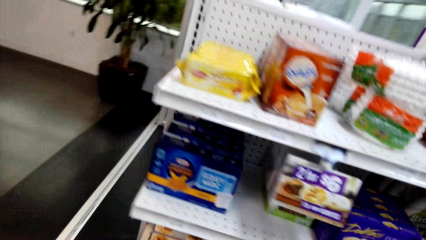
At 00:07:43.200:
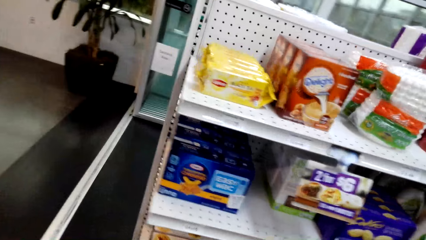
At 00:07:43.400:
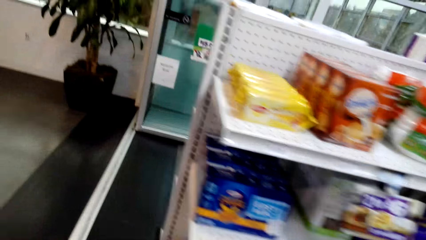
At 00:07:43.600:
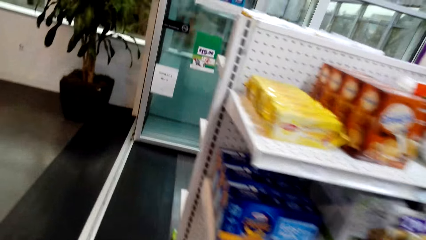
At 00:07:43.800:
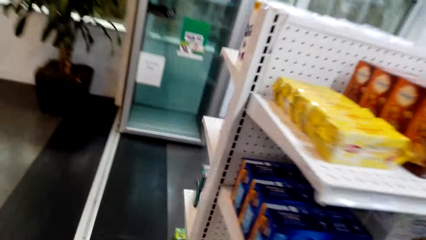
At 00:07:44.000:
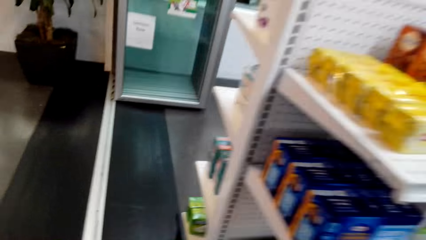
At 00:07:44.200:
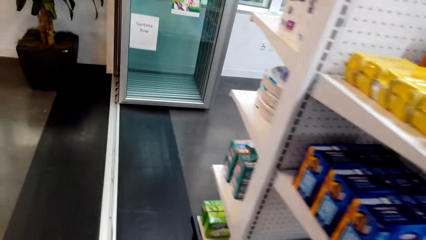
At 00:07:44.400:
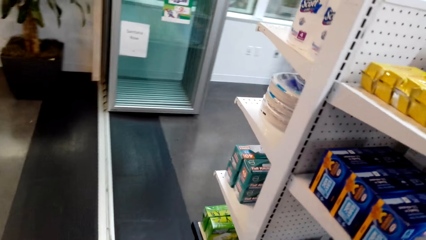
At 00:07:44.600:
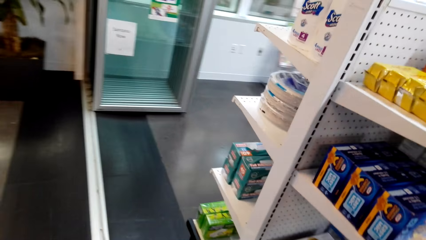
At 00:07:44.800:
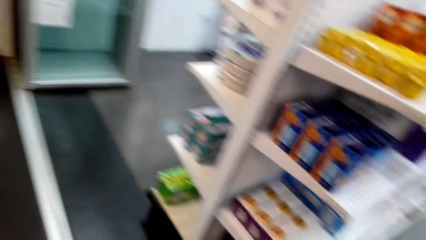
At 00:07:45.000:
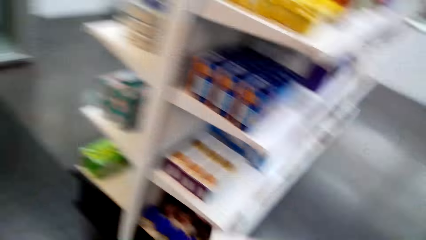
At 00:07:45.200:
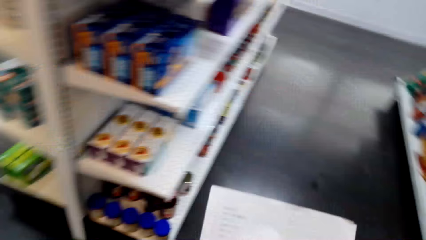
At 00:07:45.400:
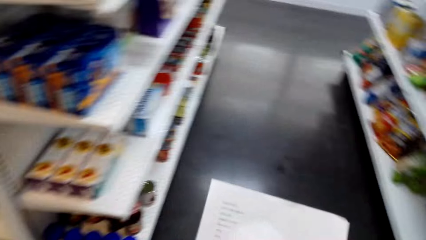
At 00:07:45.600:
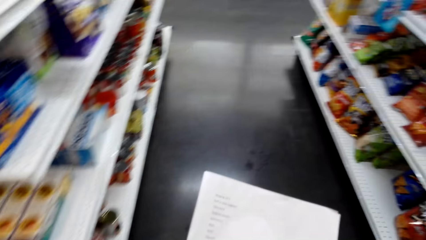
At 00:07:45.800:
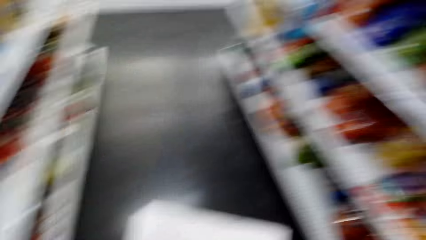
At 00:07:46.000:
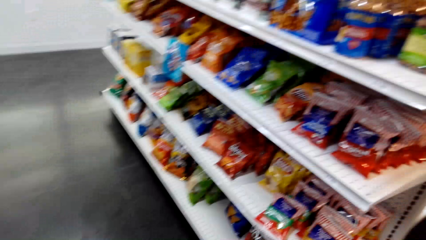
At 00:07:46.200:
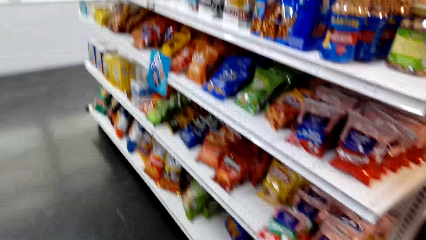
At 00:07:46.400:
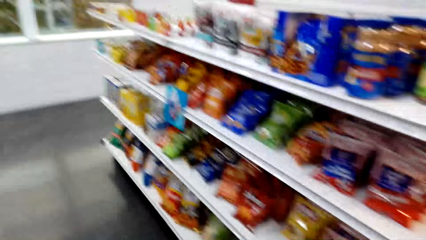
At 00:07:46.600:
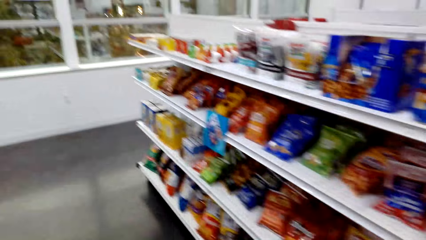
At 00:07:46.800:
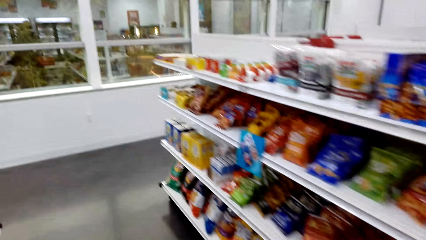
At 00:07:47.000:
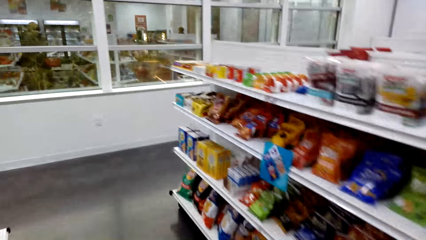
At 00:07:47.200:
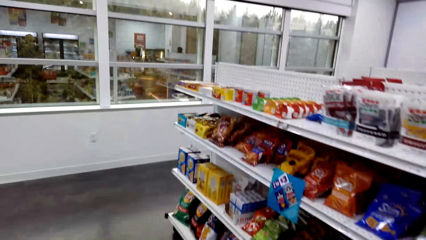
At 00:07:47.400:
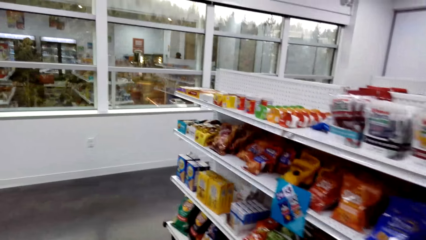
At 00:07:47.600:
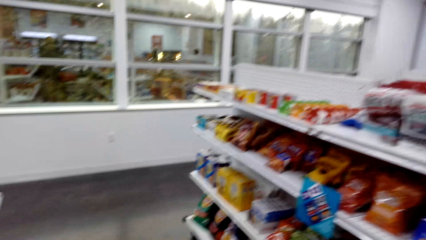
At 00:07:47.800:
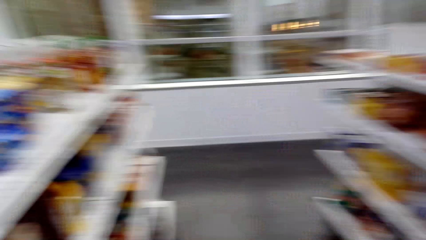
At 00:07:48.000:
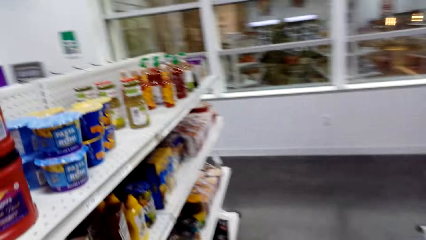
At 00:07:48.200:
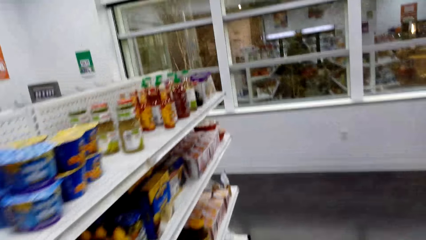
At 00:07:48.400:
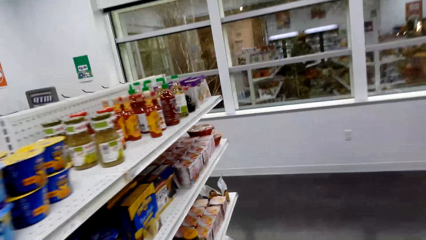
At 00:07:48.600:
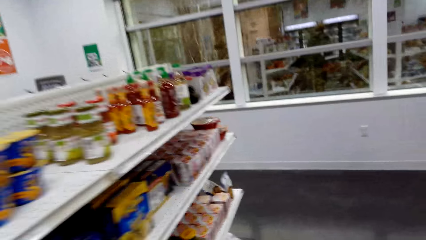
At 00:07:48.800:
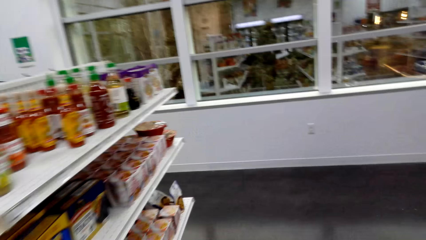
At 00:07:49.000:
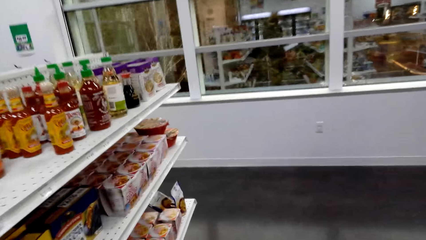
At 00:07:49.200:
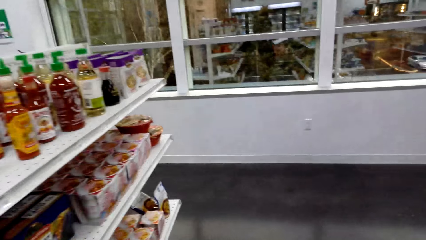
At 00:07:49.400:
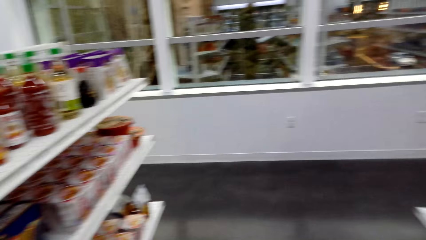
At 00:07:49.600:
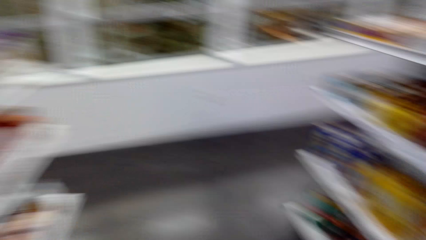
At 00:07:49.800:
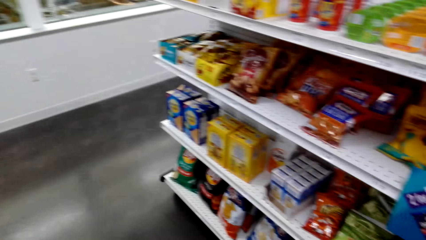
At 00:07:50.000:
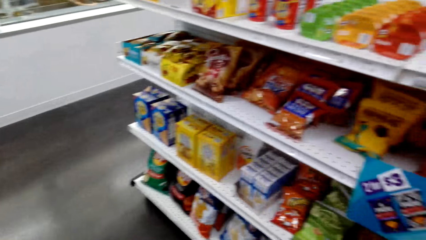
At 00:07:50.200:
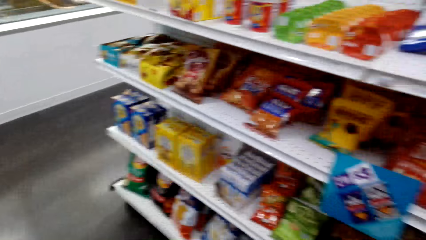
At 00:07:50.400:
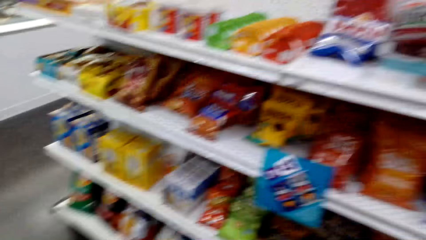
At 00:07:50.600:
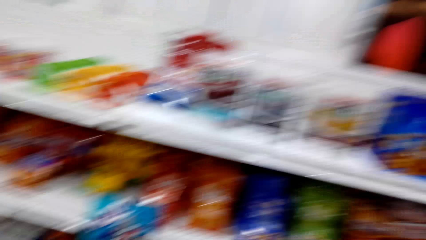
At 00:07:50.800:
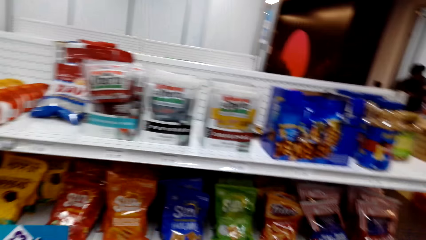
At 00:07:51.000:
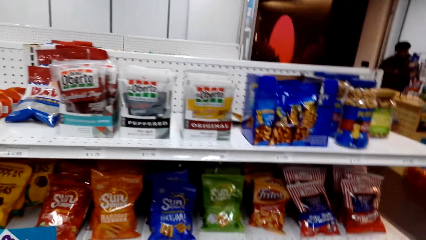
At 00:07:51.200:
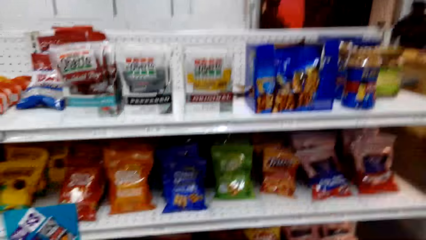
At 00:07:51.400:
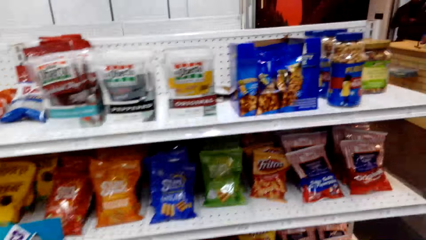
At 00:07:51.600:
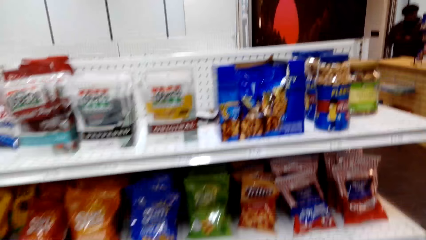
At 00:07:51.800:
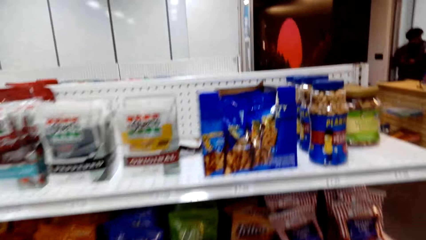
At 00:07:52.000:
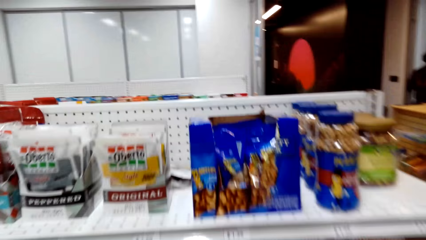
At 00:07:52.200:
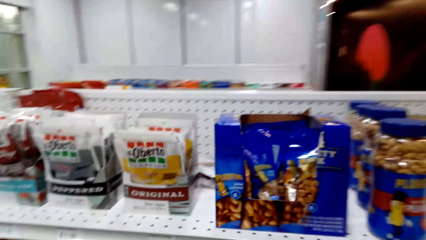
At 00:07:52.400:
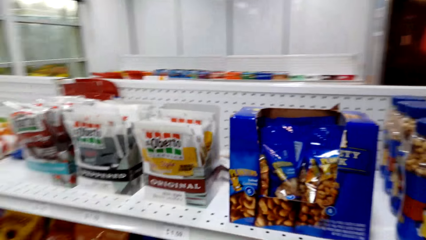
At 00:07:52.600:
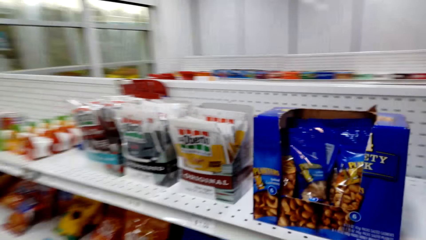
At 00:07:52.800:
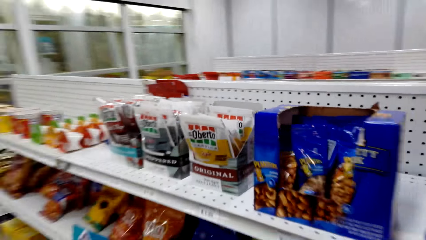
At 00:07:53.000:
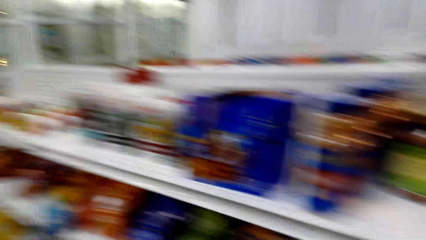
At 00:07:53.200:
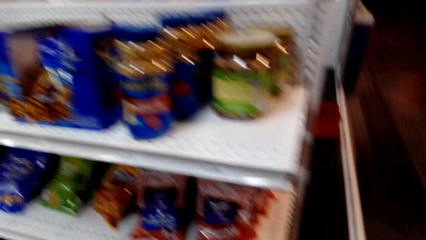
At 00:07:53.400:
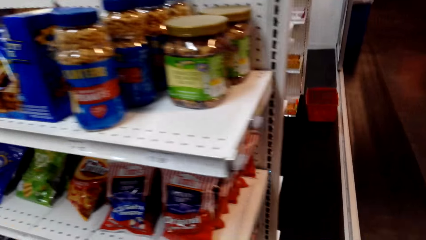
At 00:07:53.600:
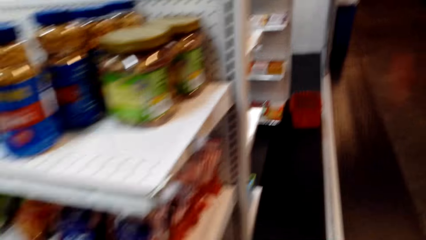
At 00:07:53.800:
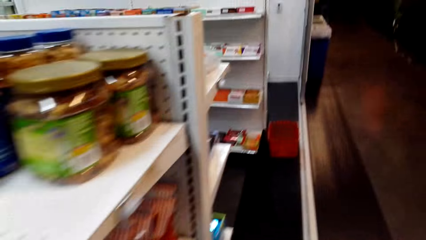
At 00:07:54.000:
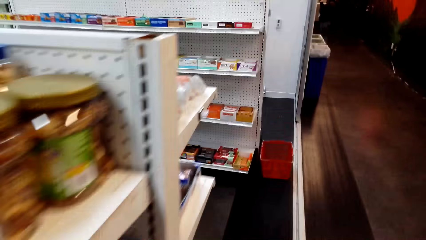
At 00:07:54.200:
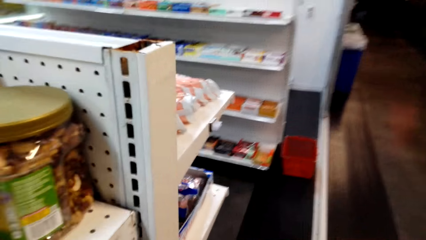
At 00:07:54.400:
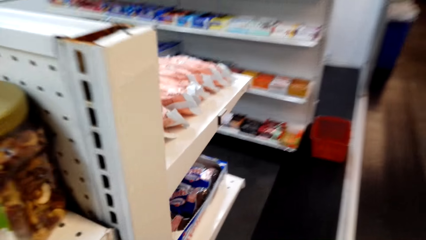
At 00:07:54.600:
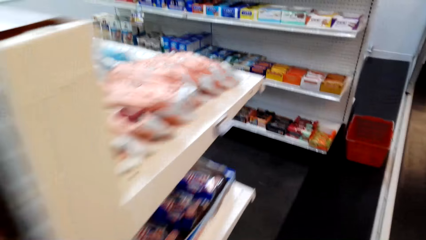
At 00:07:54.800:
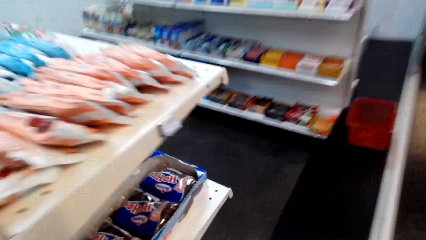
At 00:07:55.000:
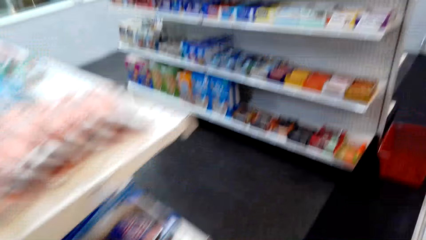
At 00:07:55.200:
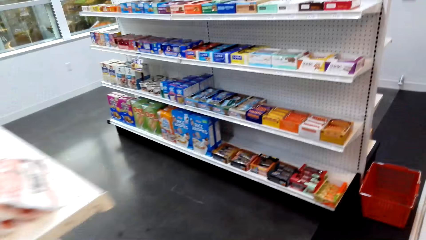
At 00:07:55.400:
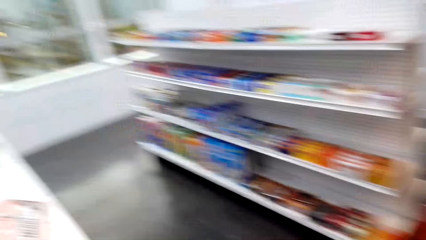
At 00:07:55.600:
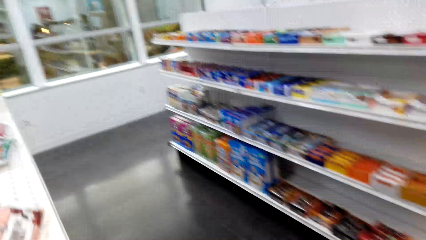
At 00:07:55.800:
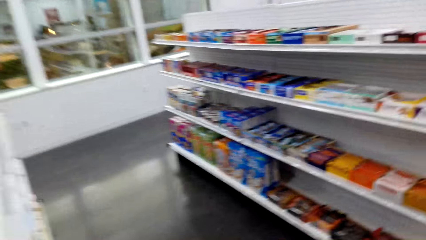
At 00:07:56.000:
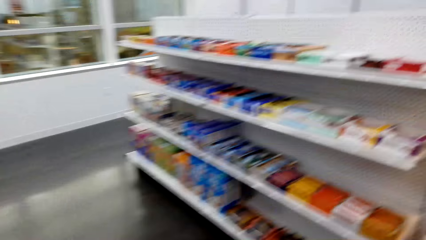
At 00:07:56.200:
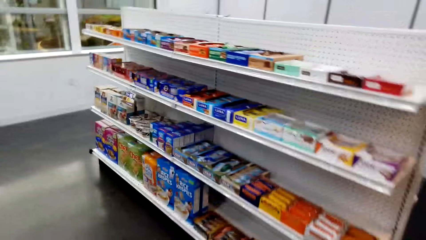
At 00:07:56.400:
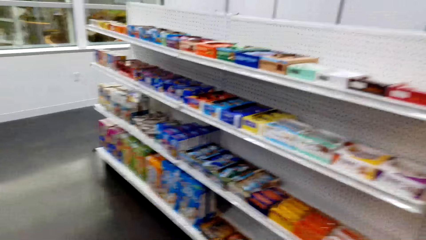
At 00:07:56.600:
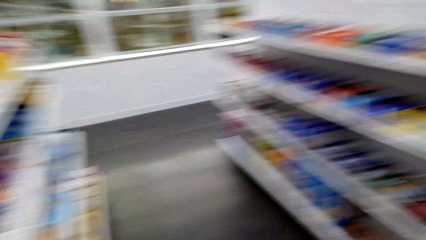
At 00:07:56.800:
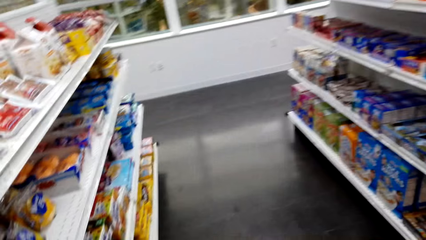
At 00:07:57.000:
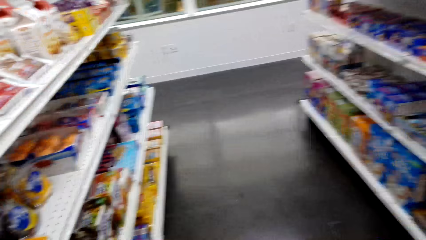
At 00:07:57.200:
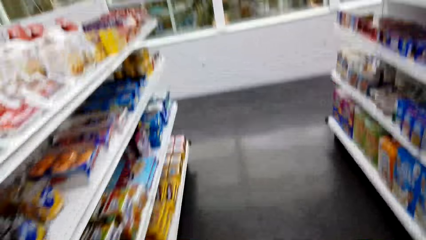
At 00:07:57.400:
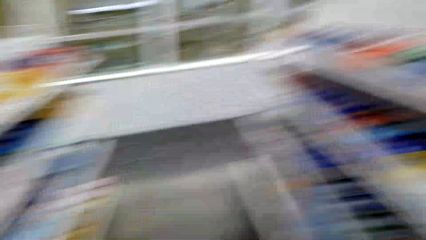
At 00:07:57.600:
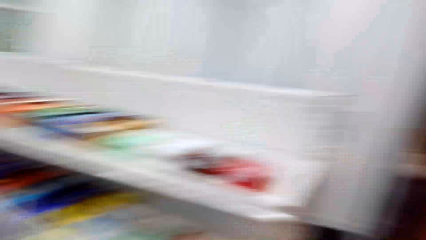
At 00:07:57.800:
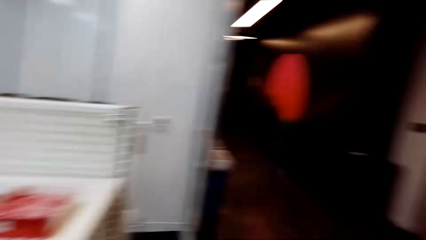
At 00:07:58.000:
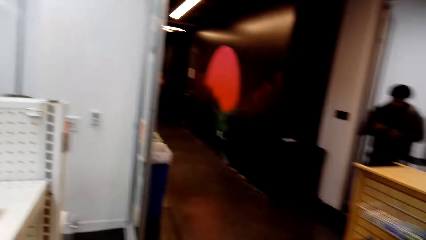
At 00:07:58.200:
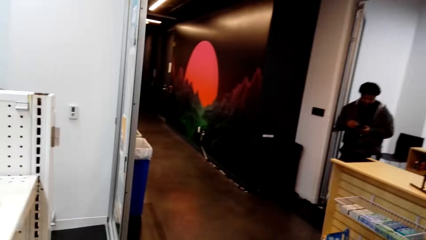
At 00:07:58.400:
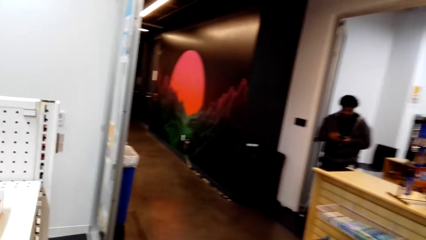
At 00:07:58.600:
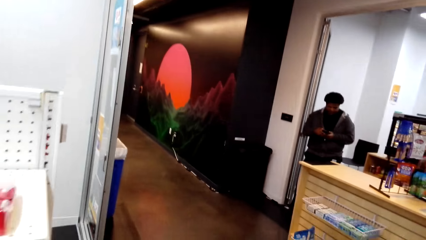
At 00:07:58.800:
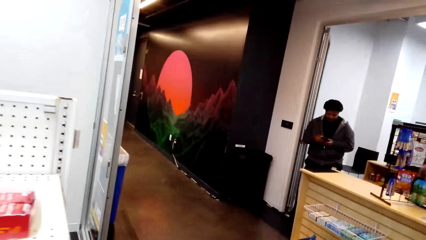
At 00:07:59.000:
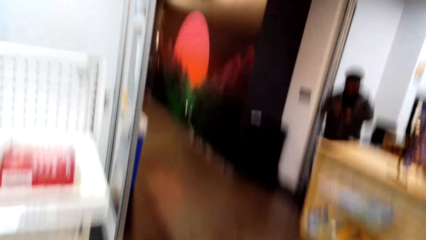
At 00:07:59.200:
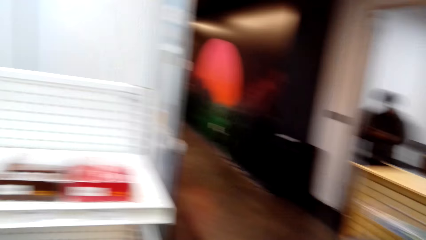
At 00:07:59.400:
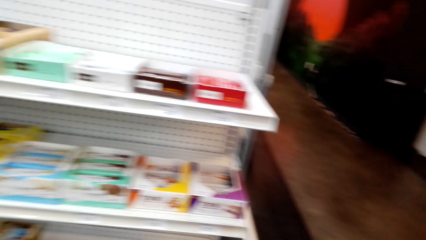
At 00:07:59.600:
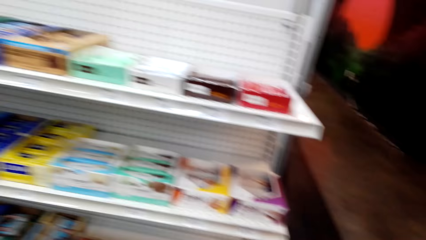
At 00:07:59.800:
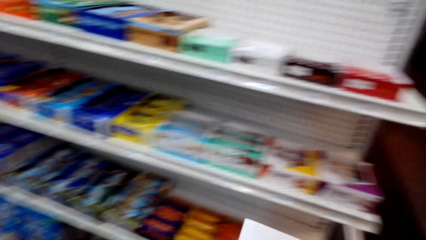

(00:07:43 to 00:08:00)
The camera wearer walks around. They turn to the side. They turn to the side again. They walk around. They turn to the side. They walk around. They turn to the side. They walk while looking at the shelf and talk to someone. They turn around.
